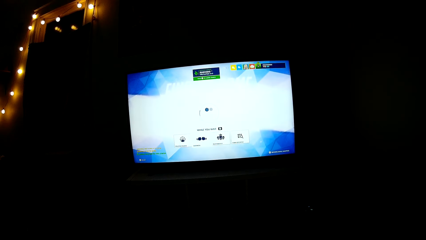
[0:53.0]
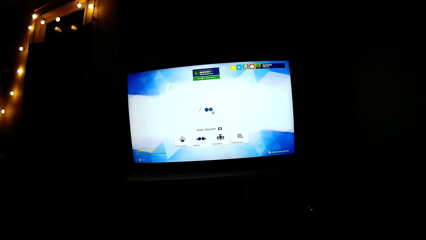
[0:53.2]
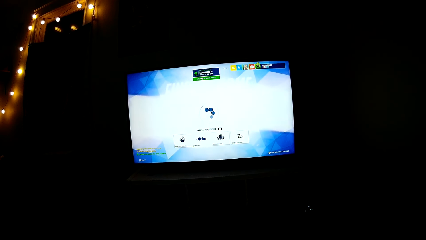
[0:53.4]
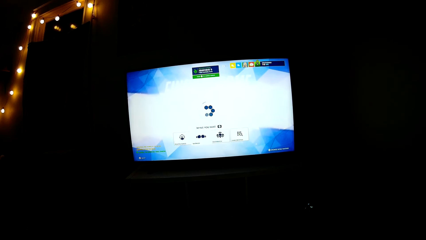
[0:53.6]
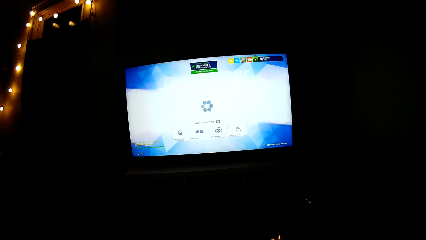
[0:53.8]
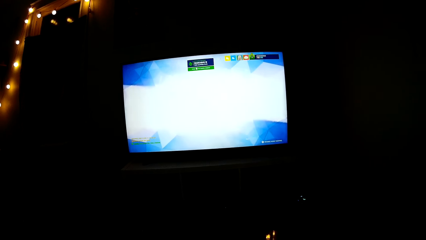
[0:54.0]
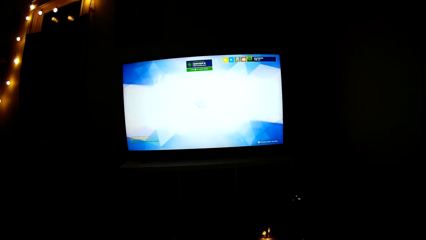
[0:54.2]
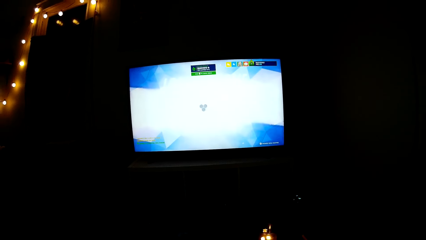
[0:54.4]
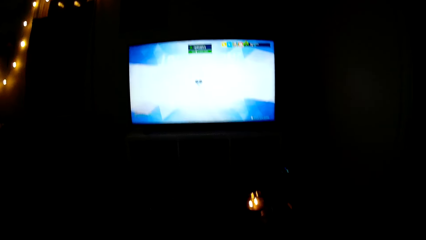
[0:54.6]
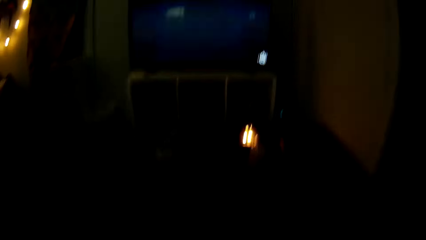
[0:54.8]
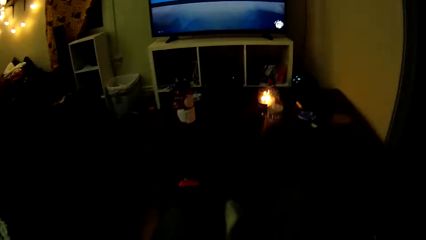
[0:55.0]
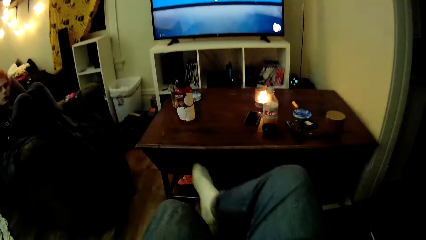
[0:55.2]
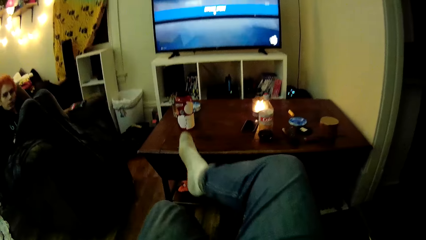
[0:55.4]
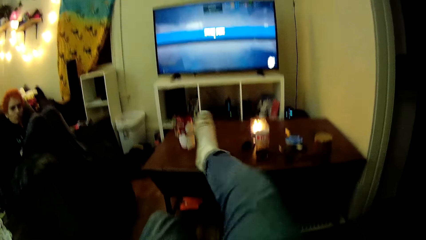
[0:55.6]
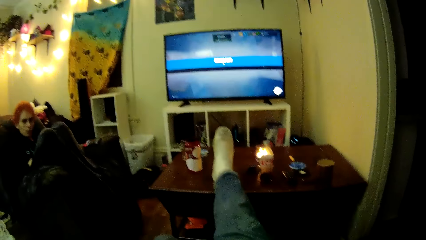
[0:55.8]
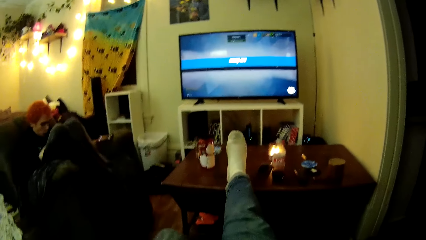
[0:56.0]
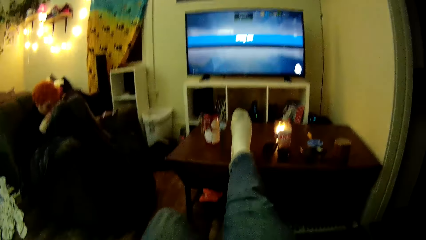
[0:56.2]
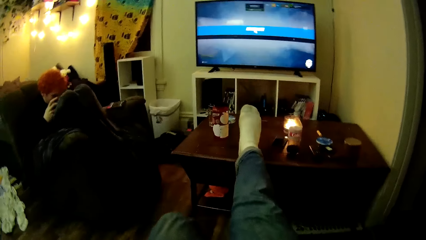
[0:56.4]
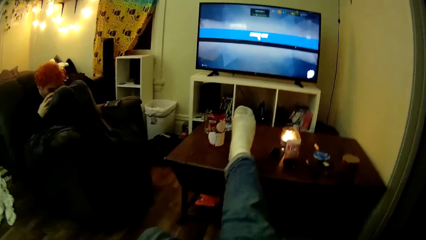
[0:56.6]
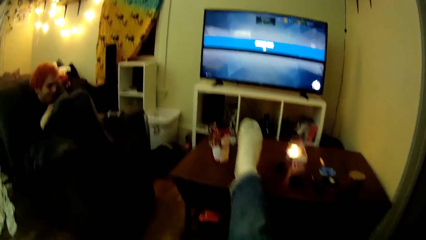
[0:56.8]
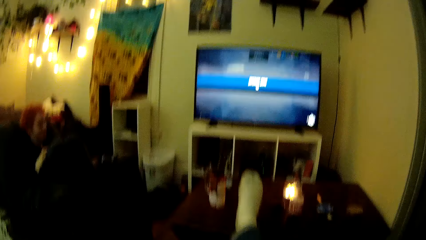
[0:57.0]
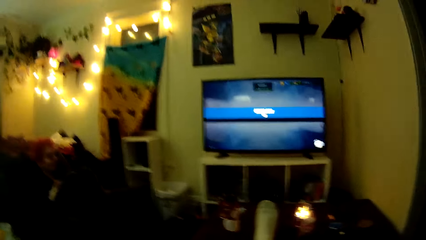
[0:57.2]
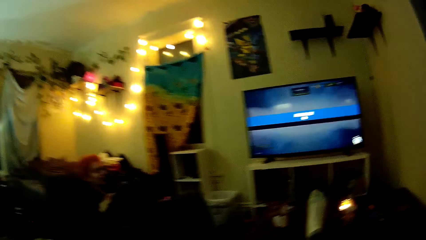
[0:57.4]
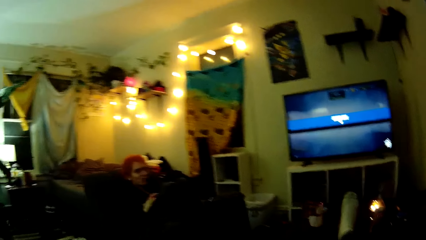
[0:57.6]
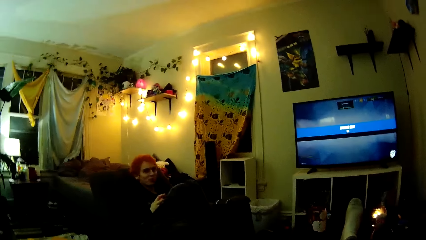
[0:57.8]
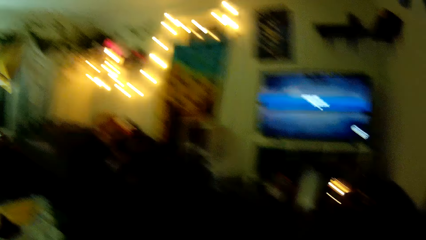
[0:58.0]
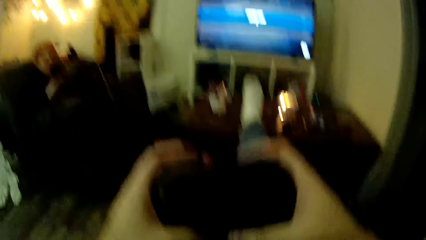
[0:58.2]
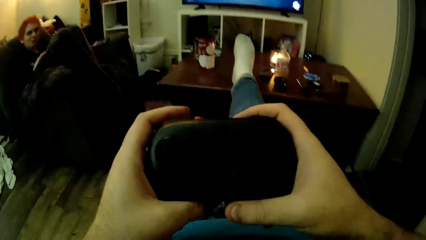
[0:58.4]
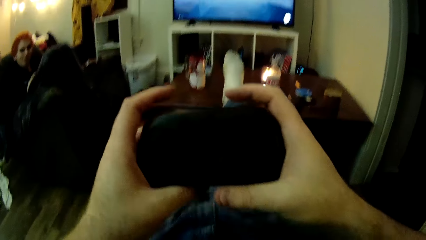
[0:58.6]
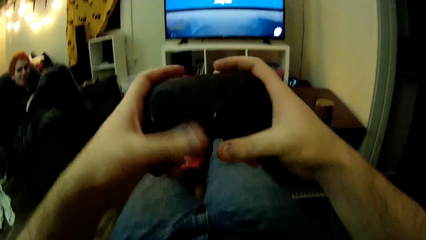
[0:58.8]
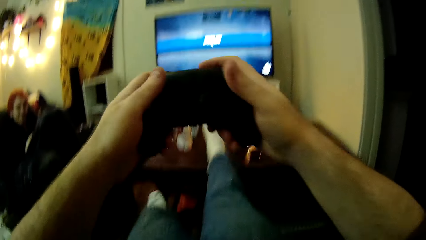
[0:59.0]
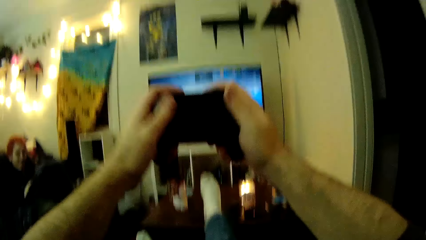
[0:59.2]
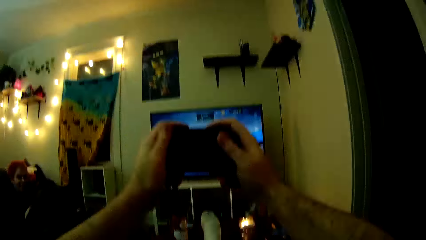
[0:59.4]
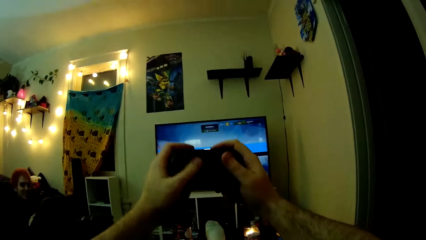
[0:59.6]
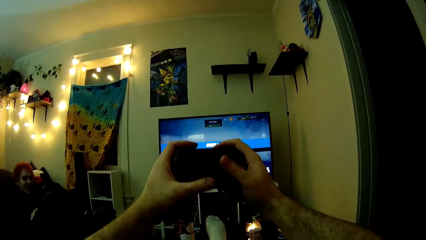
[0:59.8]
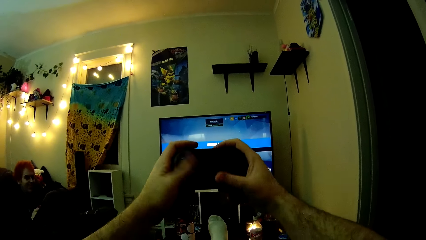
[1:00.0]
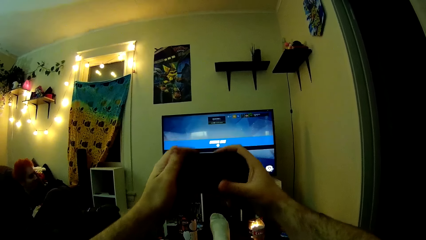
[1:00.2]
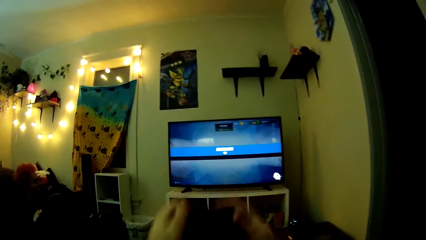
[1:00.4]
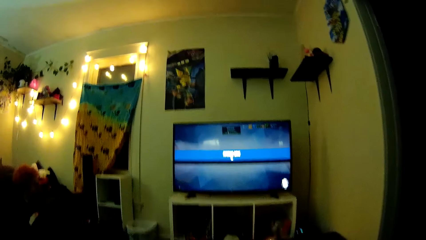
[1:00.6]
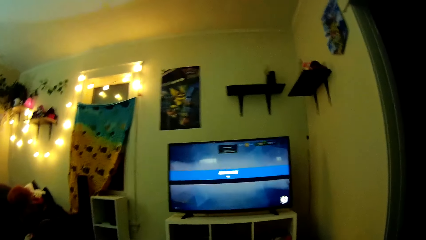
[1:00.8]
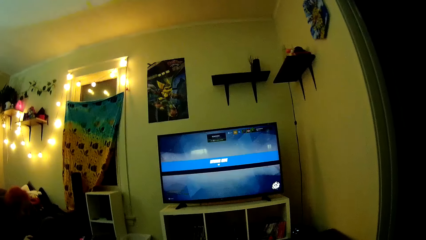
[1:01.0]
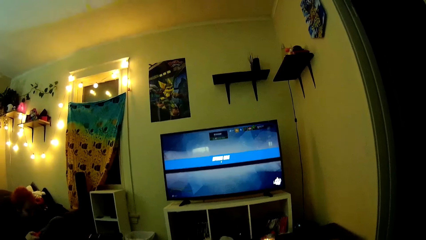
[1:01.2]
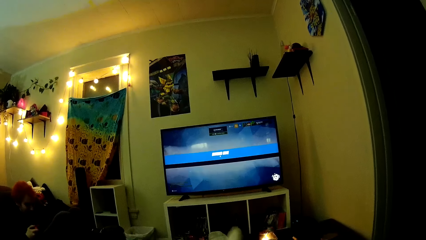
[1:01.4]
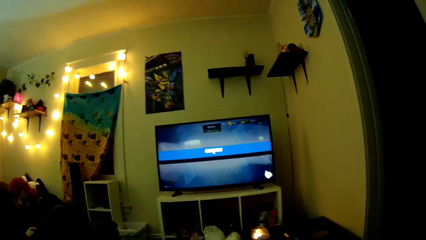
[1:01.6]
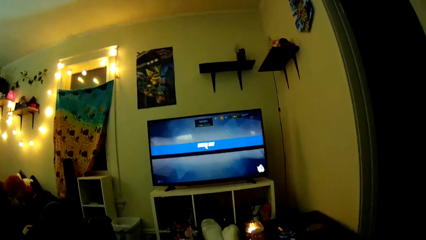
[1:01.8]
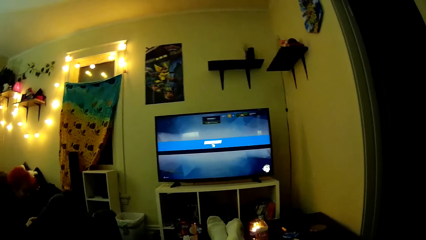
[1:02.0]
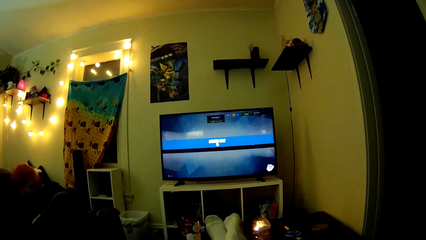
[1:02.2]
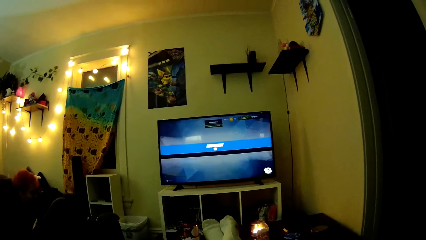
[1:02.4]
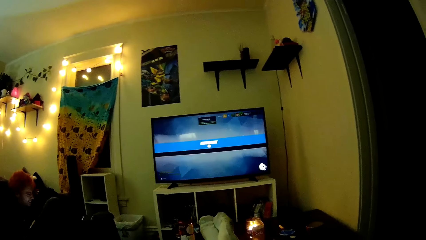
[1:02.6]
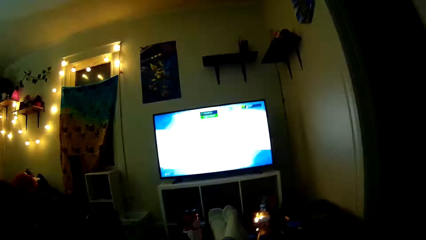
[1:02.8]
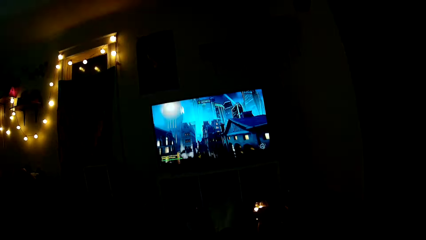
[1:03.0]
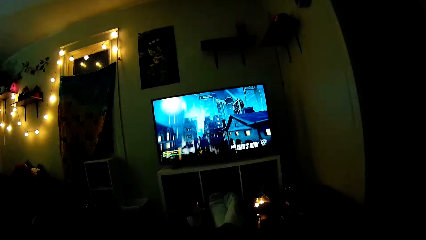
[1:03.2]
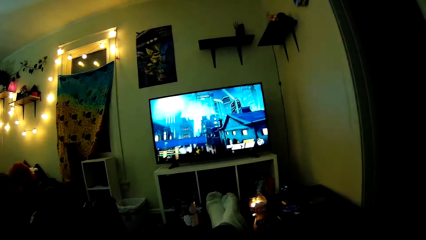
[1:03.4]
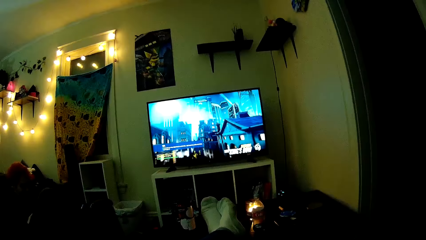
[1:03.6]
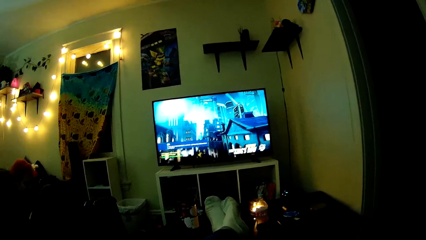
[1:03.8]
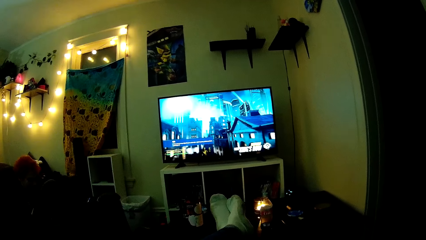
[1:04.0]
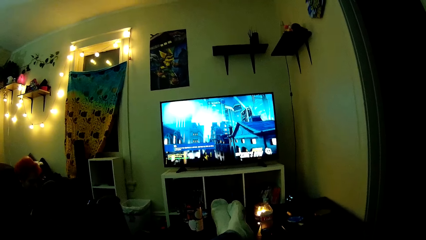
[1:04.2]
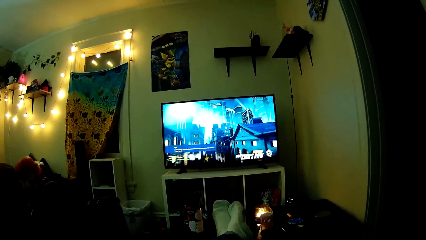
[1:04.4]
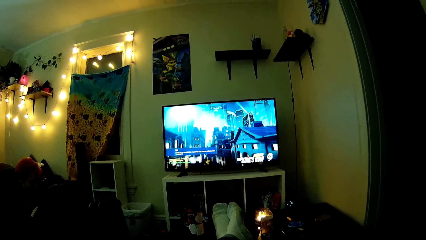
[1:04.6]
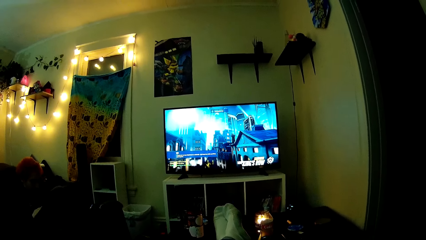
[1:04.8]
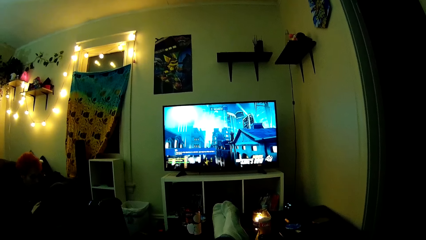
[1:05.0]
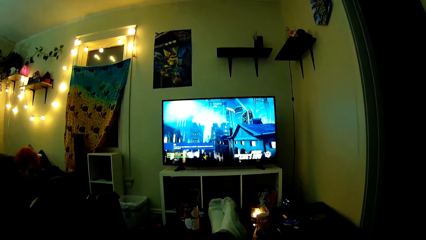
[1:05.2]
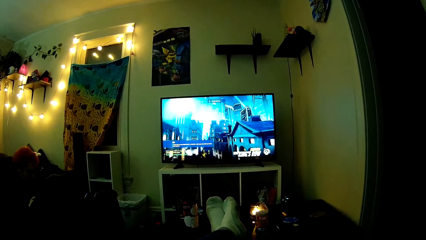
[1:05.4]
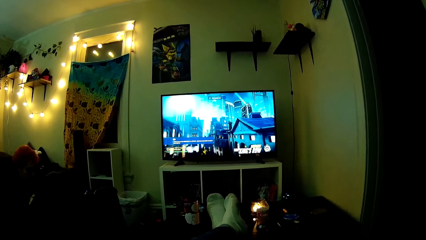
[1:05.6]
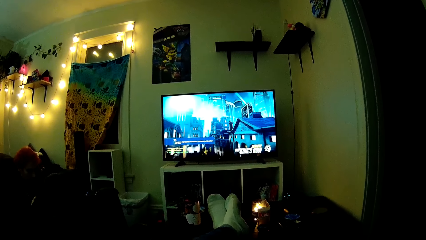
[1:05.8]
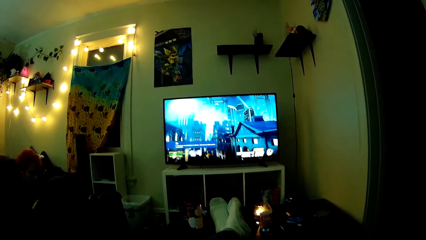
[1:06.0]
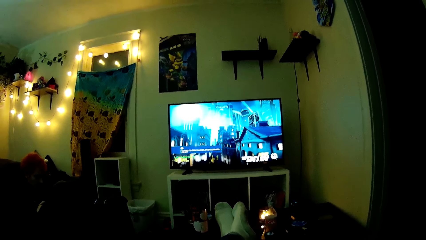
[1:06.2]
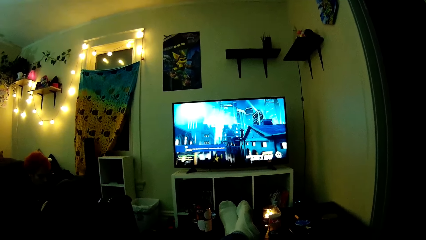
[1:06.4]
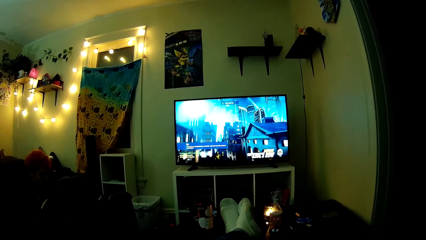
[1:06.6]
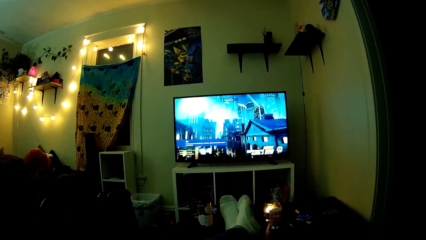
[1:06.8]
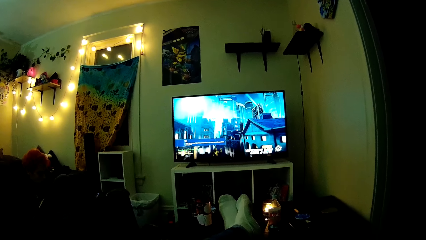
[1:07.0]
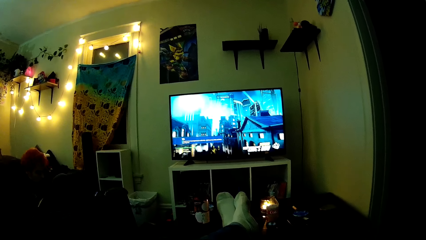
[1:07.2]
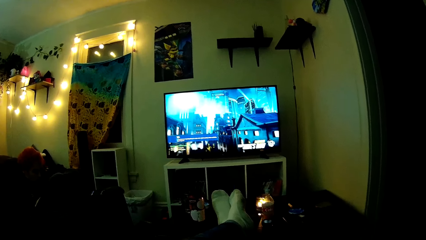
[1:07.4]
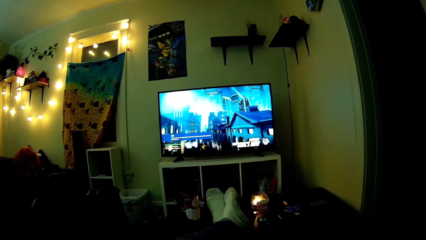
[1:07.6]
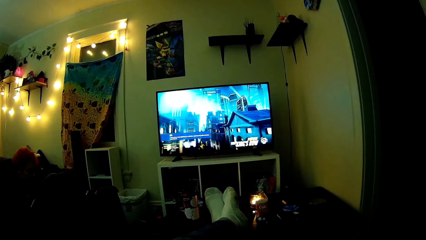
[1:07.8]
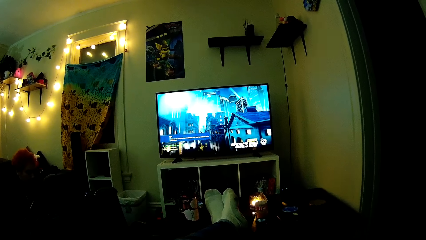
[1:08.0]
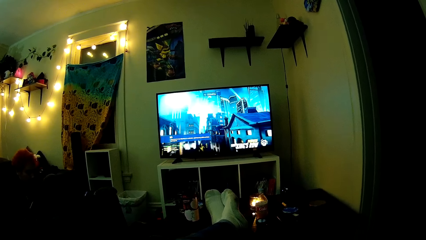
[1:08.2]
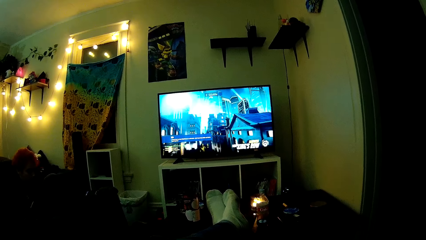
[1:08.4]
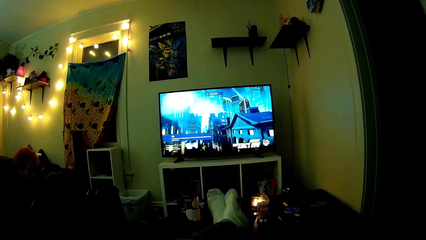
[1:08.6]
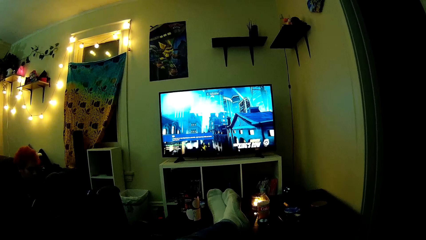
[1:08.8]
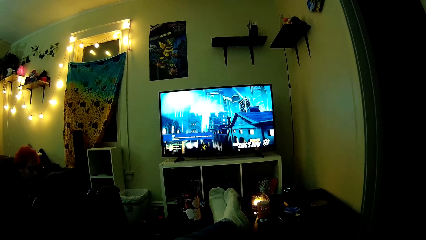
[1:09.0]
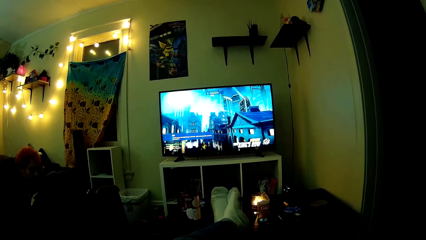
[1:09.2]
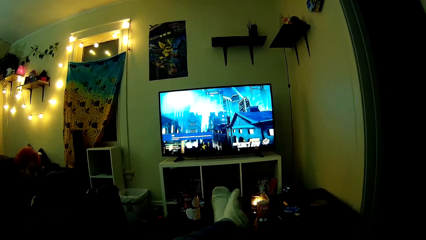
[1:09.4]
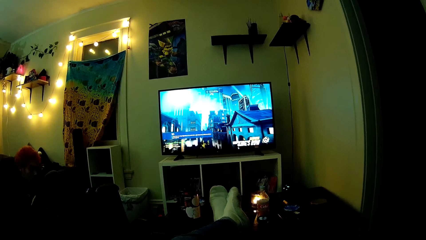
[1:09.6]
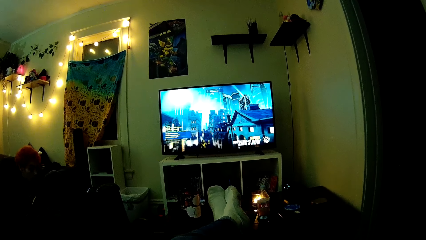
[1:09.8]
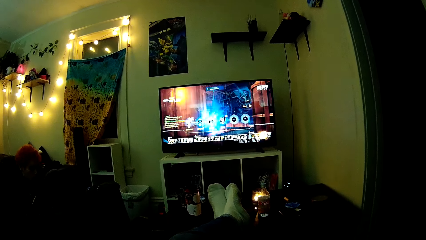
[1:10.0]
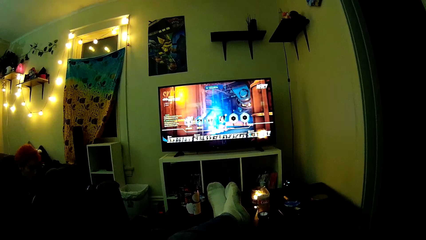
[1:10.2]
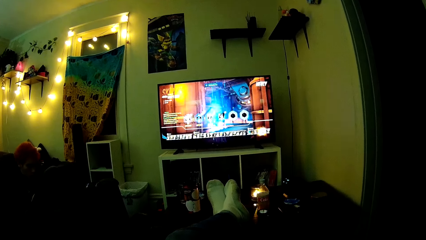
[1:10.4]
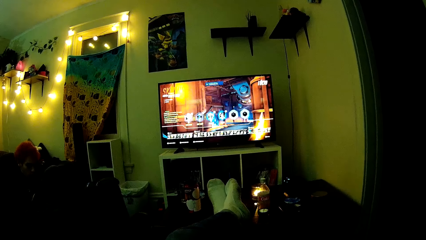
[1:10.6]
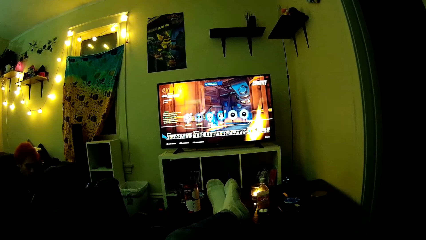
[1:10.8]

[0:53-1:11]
The camera wearer dialogues with the man. They hold the game controller. They play PS with the controller pad. They dialogue with the man.
